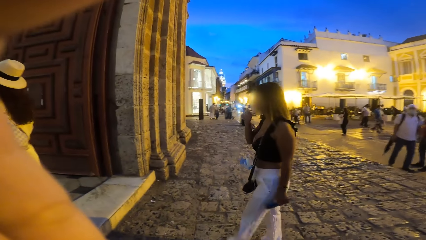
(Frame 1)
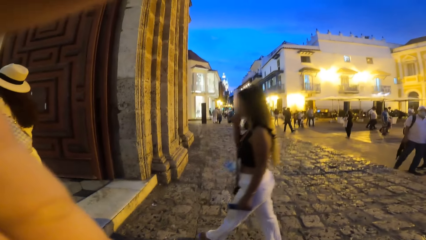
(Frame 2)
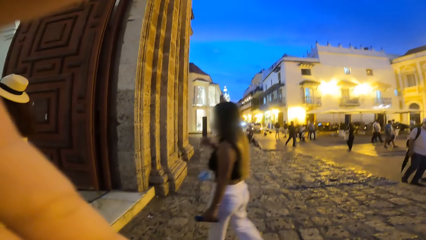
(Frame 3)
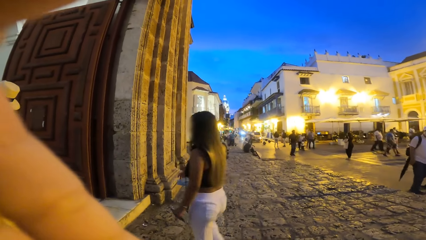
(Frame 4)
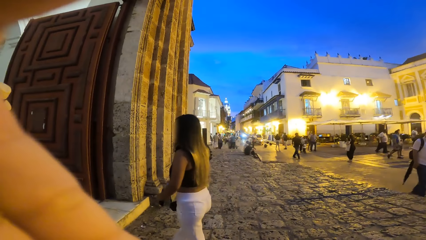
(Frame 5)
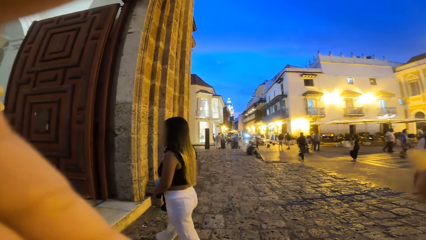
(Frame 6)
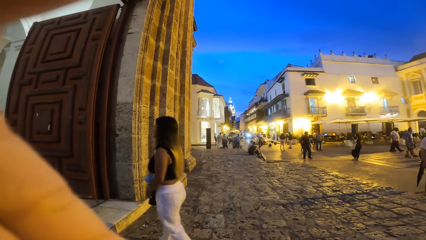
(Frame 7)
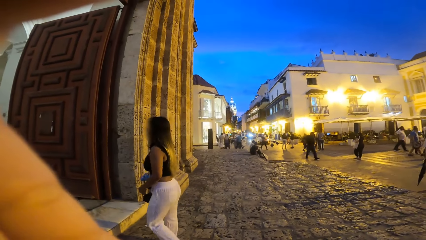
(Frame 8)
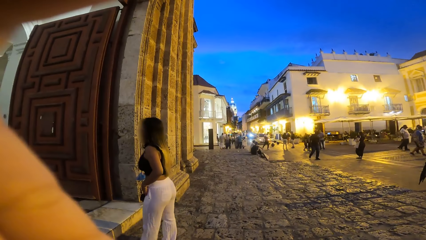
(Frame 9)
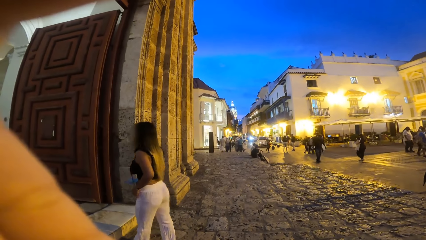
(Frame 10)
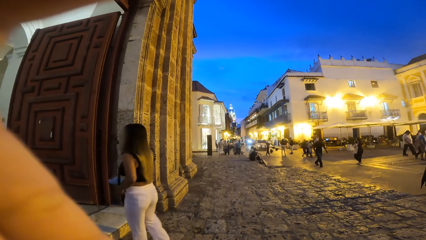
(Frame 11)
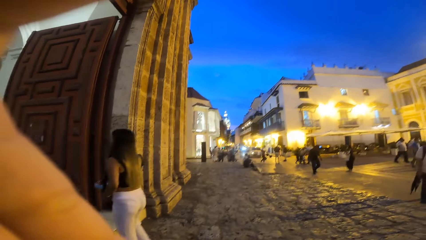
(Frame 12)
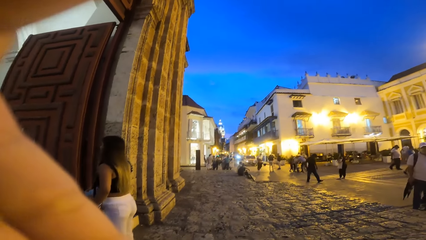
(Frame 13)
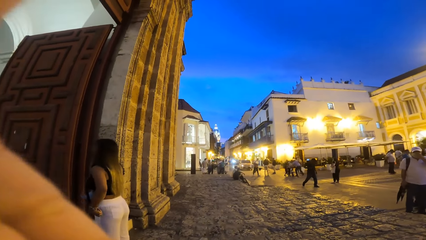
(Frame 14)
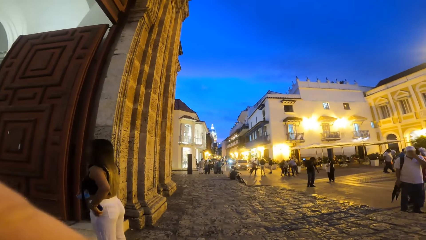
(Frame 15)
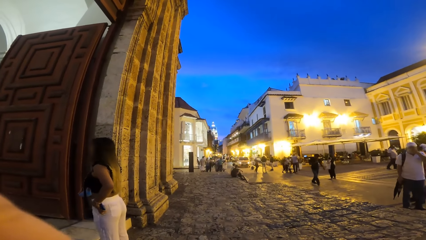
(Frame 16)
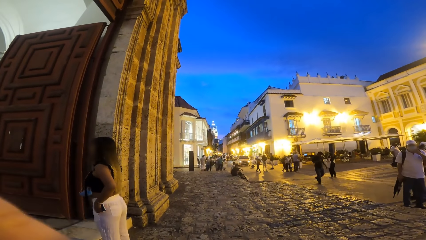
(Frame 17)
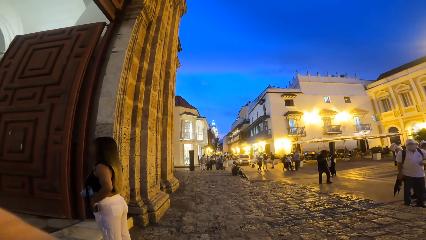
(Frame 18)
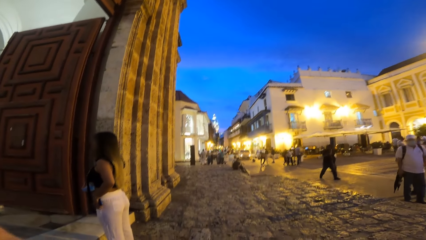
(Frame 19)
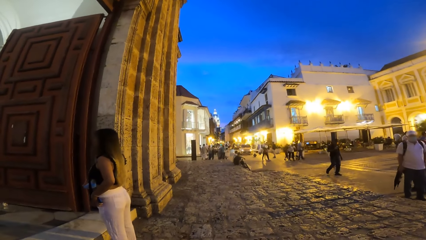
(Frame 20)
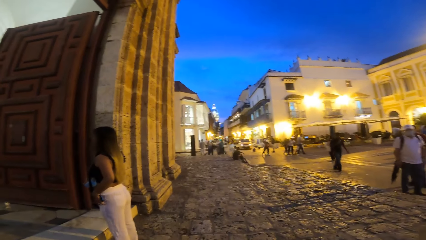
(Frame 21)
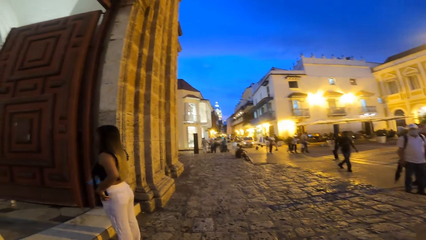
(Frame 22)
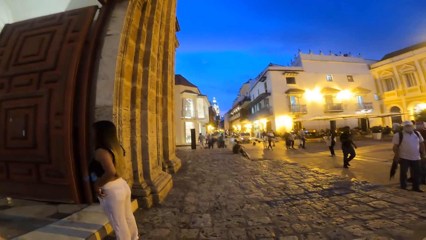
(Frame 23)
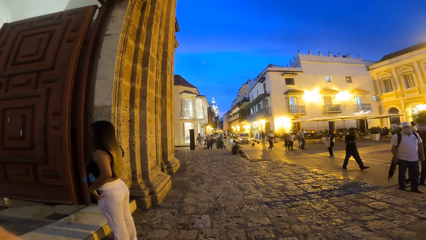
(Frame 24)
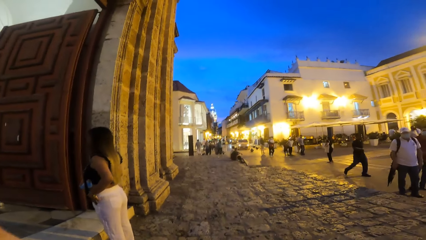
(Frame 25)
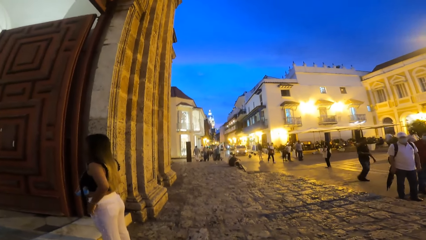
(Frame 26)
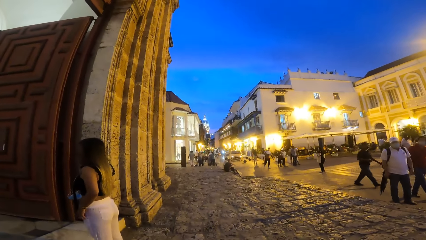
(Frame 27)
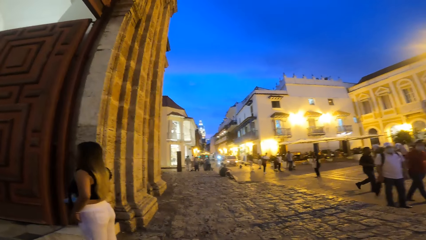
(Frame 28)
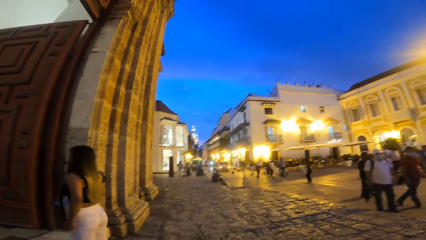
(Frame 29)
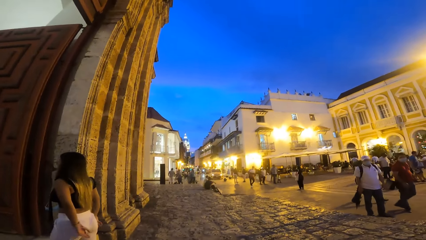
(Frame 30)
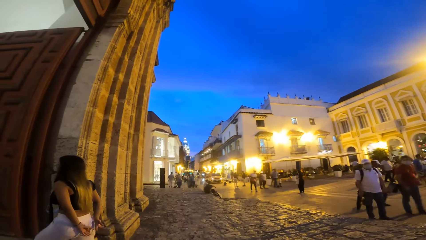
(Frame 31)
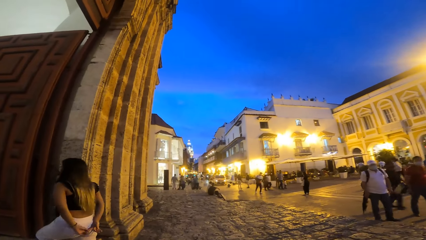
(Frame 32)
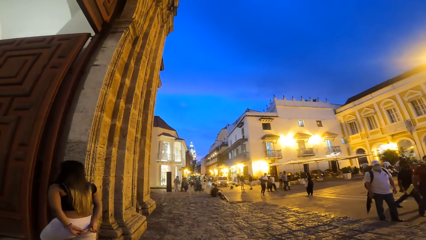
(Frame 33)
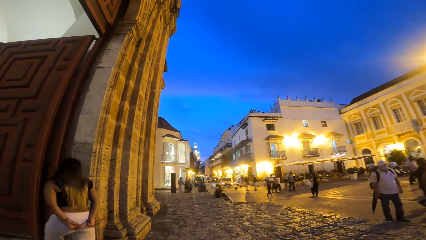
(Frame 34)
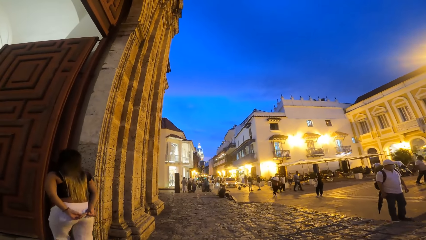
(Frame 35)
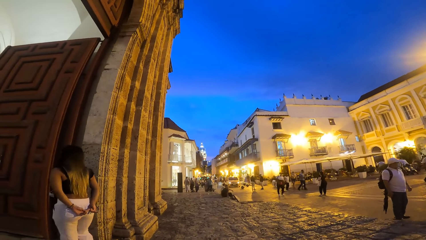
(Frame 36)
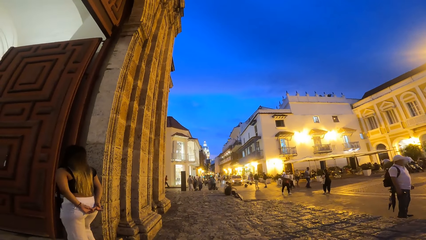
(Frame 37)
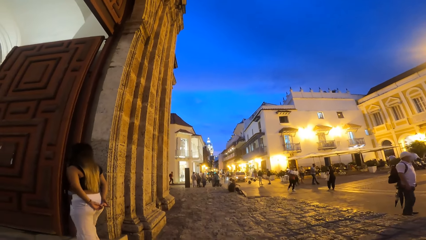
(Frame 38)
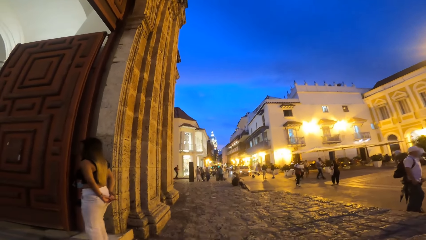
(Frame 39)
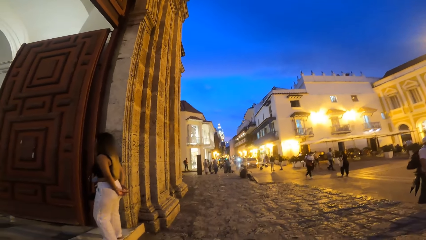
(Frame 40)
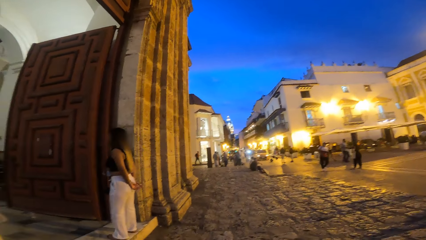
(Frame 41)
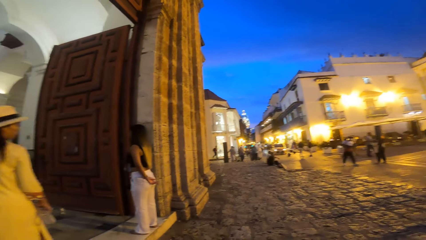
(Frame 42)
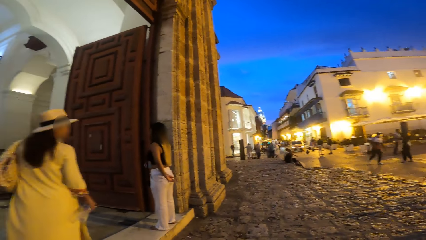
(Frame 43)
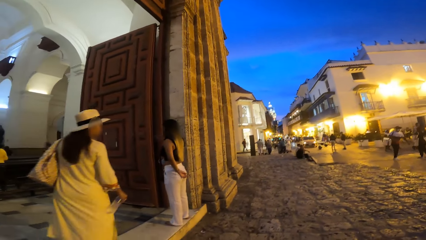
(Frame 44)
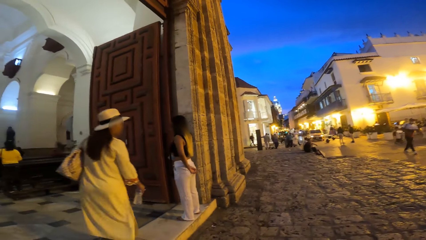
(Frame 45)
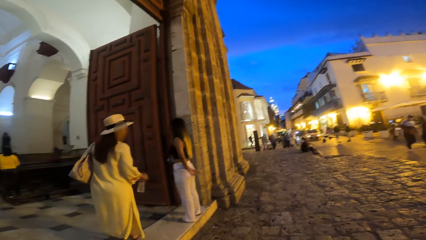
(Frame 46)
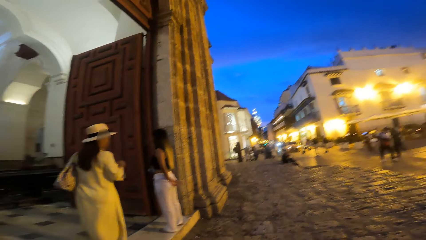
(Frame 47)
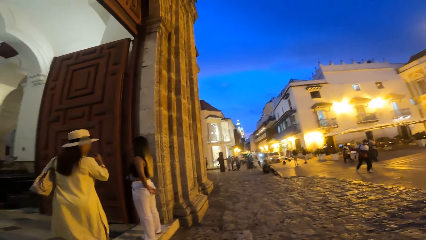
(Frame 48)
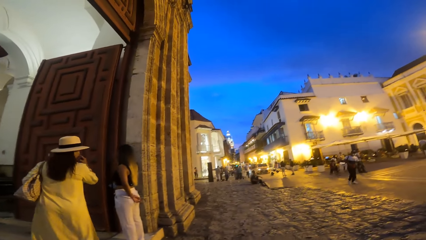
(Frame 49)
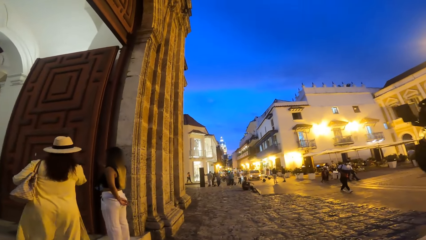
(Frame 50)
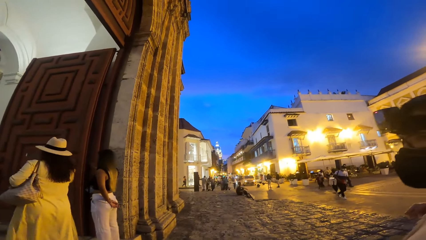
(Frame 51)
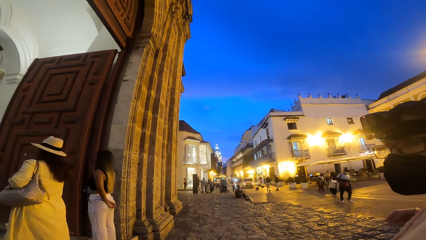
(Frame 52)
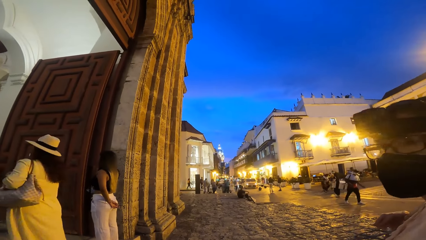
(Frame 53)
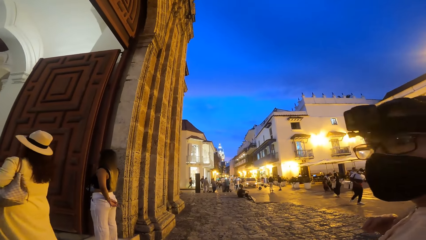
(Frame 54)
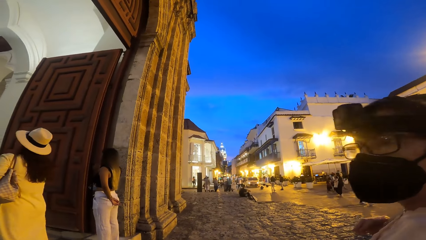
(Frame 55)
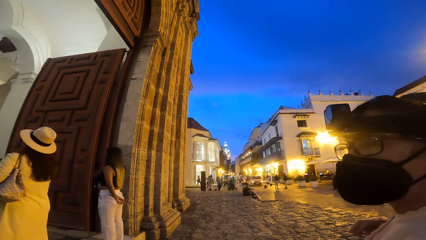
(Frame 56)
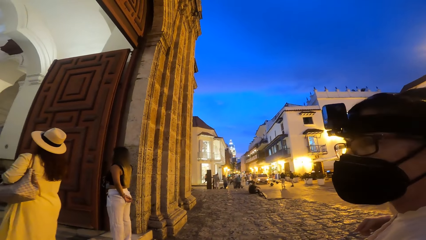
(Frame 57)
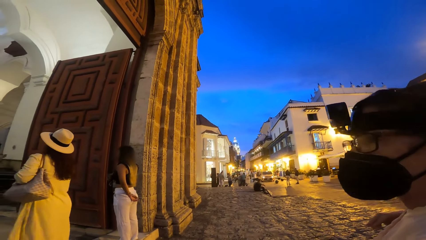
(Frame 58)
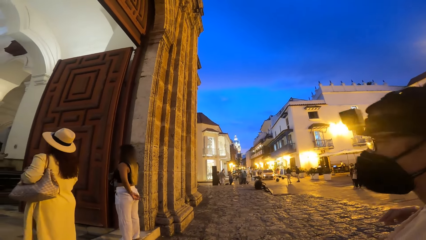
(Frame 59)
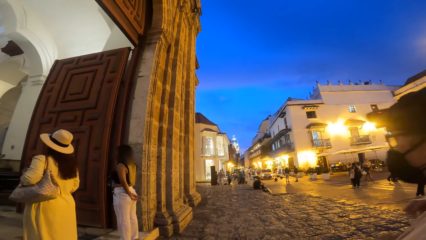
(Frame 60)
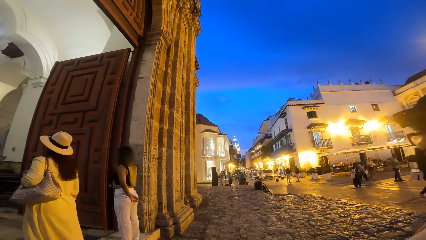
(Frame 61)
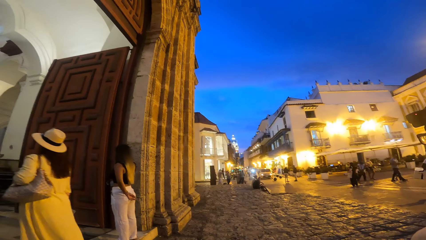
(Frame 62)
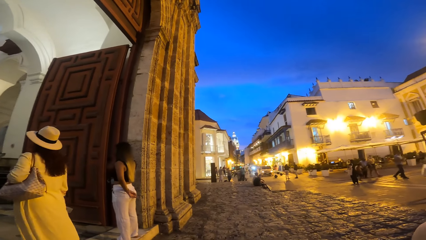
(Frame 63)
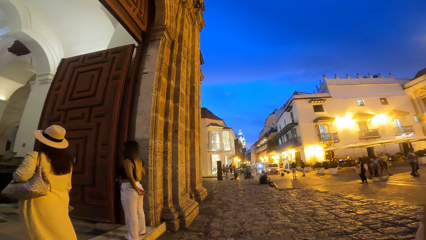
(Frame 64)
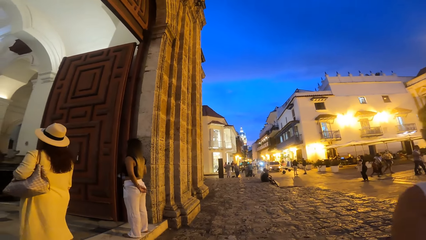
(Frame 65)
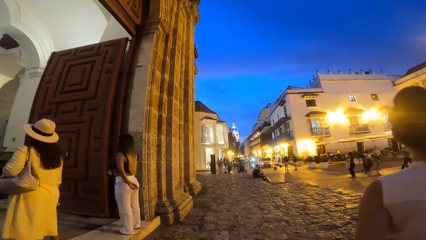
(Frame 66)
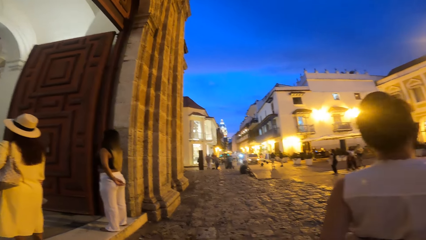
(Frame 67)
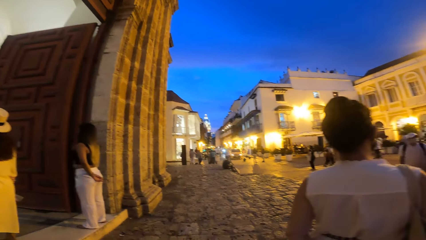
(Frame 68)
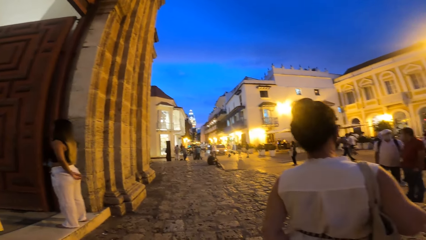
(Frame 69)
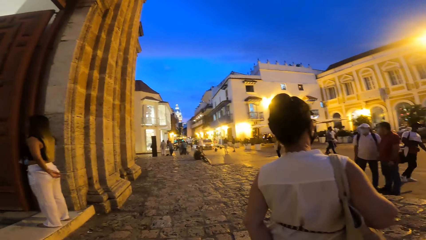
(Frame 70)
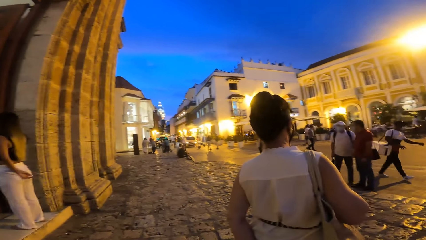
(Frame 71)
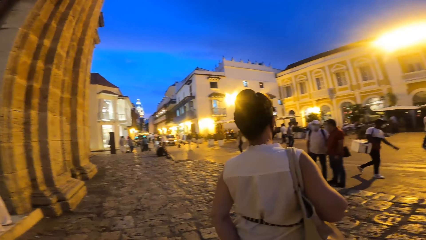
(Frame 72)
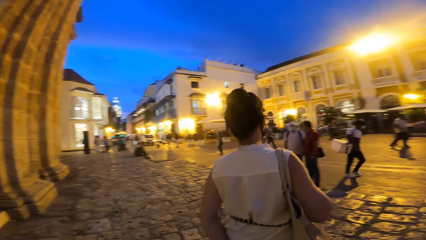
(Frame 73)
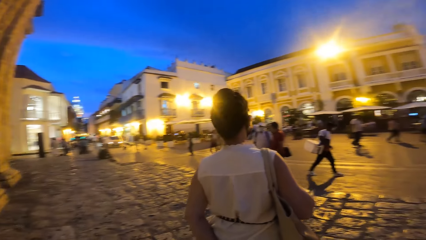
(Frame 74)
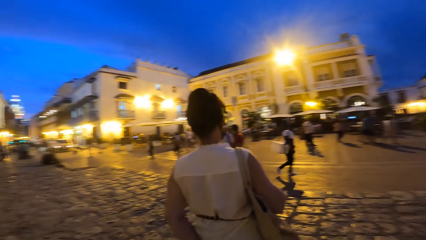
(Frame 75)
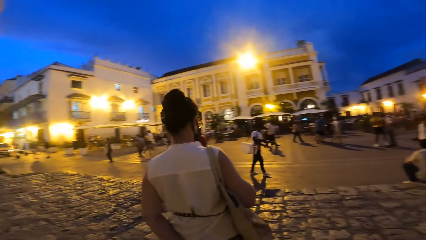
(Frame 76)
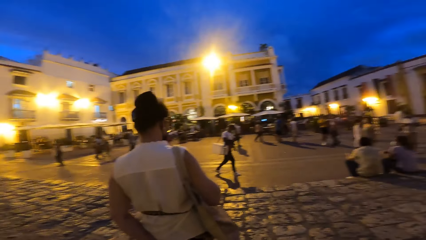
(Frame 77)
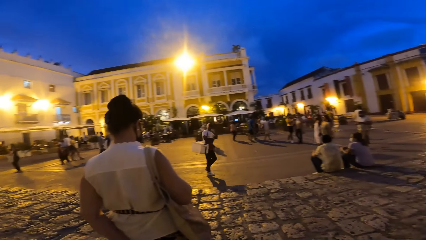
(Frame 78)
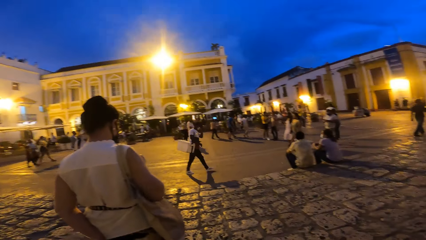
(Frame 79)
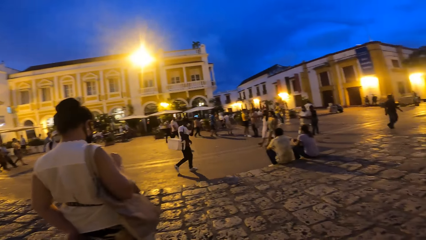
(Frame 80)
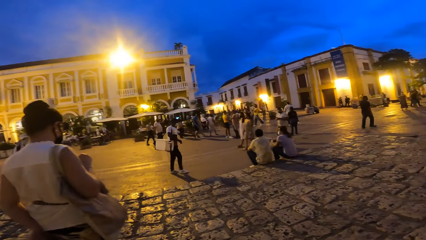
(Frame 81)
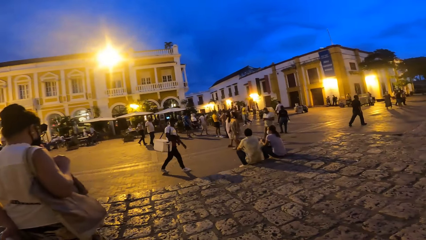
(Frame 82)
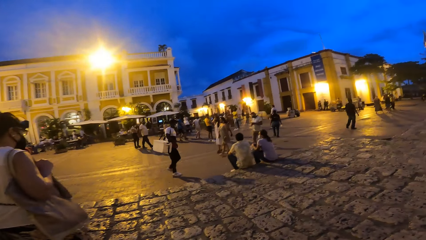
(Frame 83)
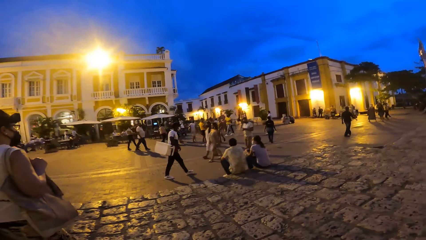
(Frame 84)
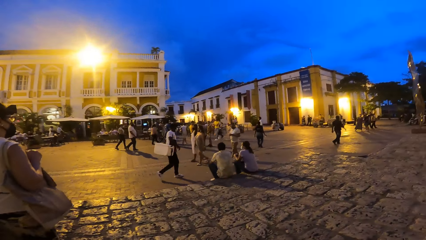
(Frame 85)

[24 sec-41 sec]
A woman holds a purse in her left hand. The woman walks towards the hall from the hallway. The woman places a phone in her trousers' pocket with her left hand. The camera wearer touches her face with her left hand. Another woman approaches the first woman at the hall's entrance.
